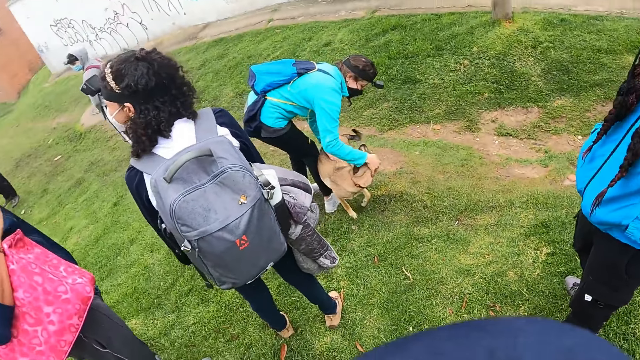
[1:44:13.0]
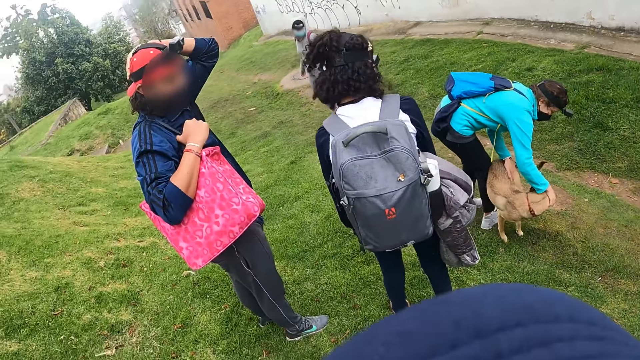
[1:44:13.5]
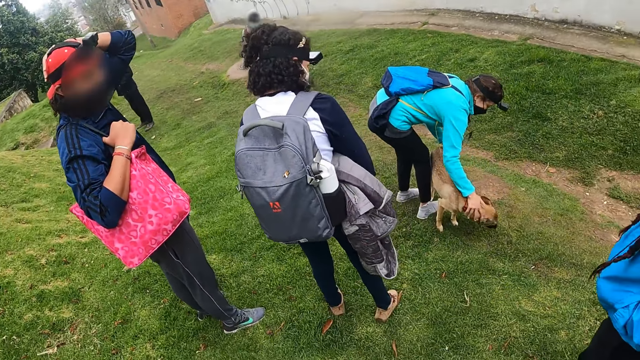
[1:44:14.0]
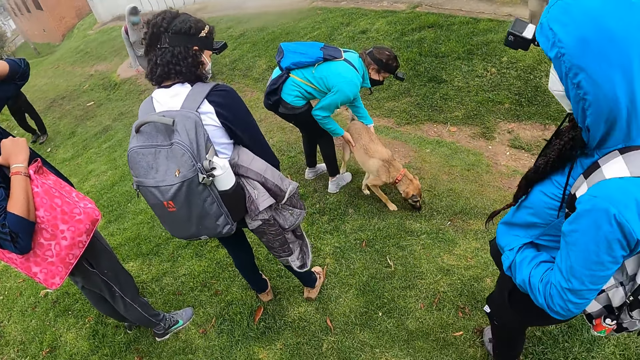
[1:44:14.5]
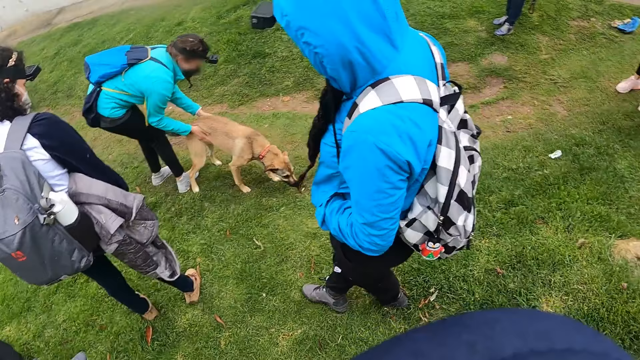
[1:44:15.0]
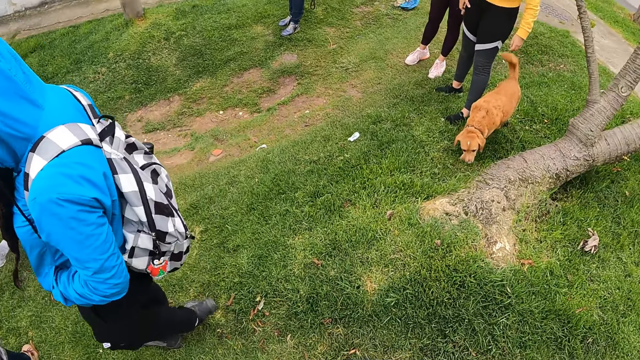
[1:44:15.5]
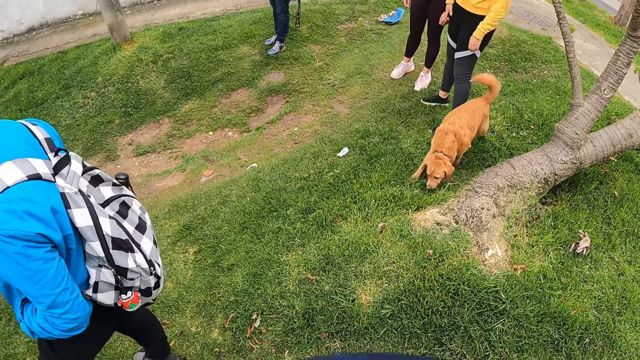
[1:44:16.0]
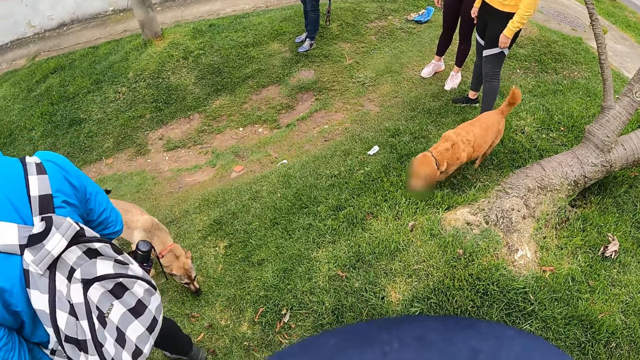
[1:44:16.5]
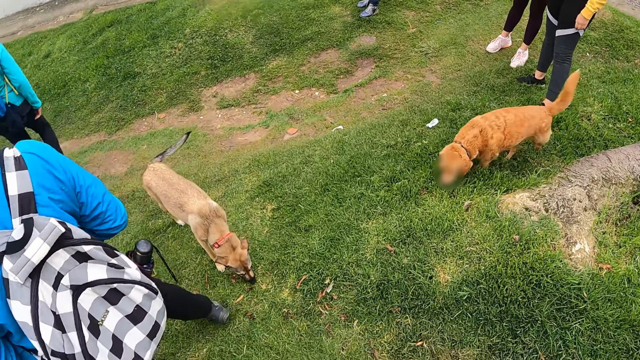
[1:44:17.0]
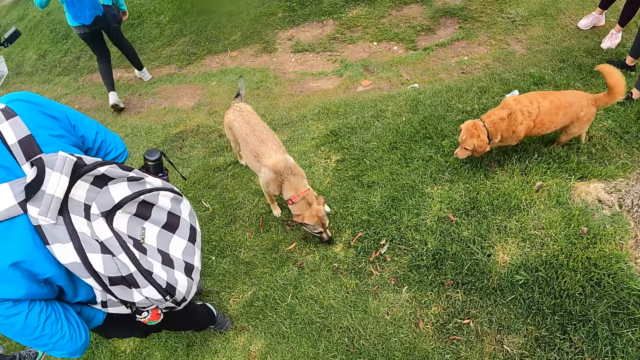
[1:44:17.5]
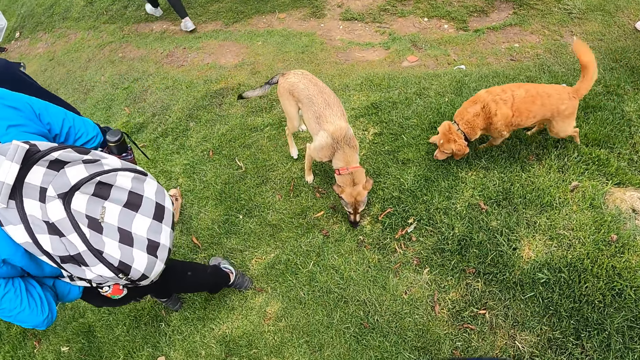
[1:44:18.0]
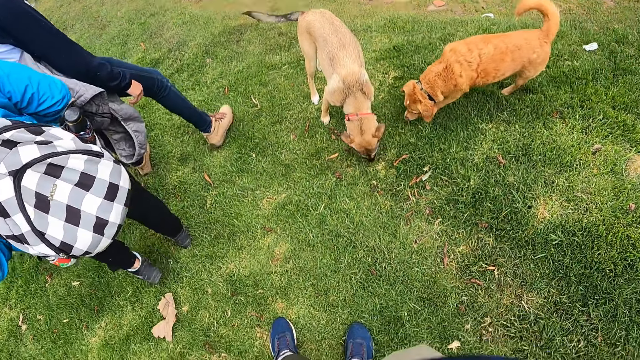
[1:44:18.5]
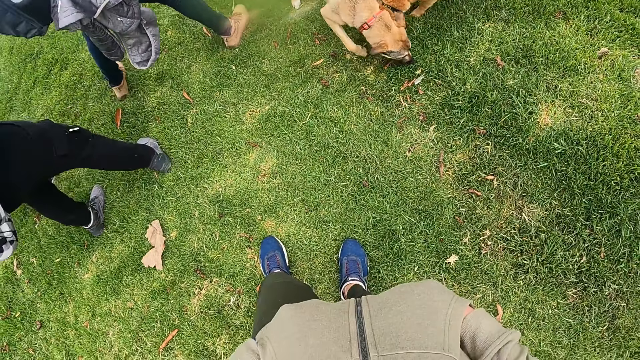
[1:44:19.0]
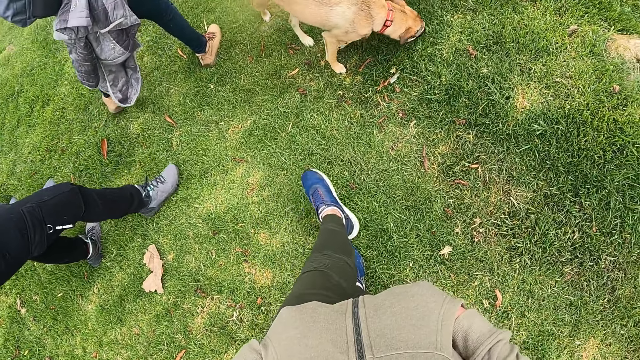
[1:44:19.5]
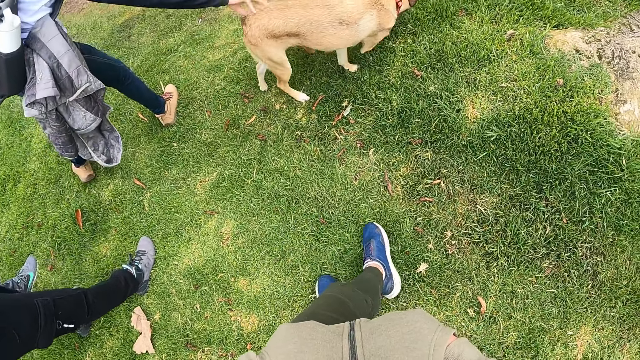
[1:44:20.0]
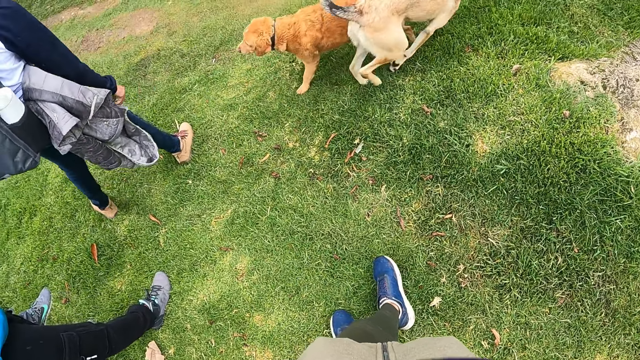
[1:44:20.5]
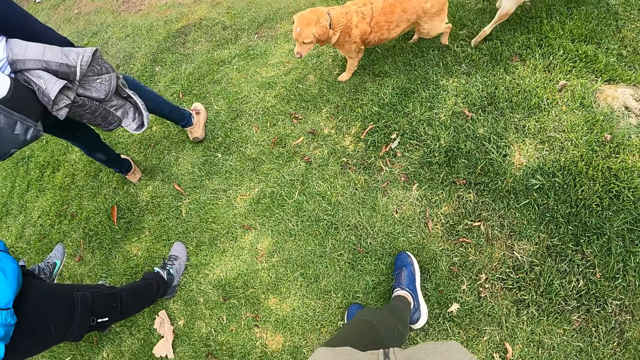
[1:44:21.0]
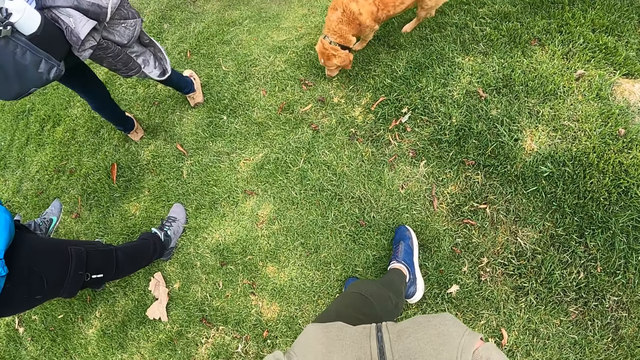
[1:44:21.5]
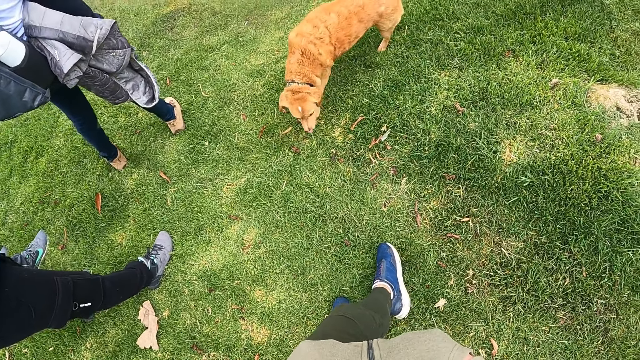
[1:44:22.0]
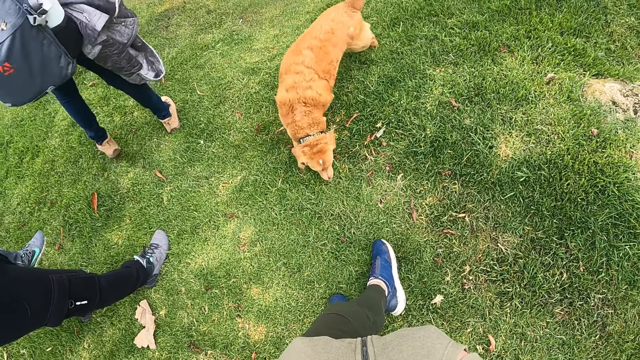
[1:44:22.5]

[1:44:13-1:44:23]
The camera wearer puts his left leg across the right leg. A woman touches the dog with her right hand.

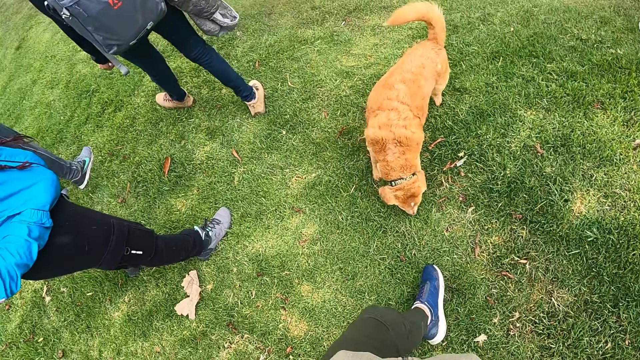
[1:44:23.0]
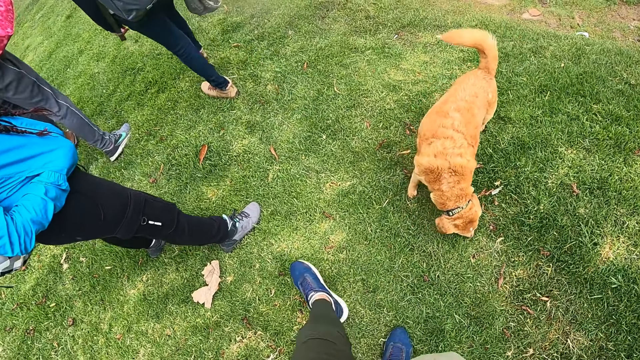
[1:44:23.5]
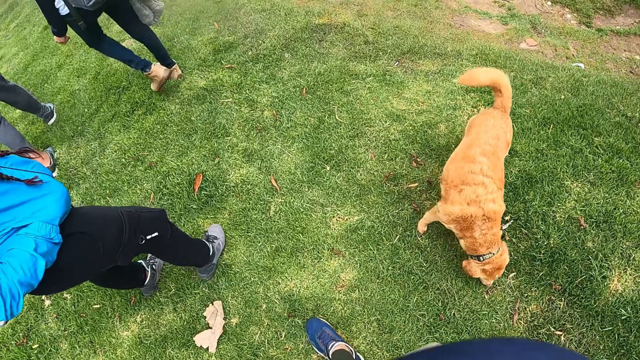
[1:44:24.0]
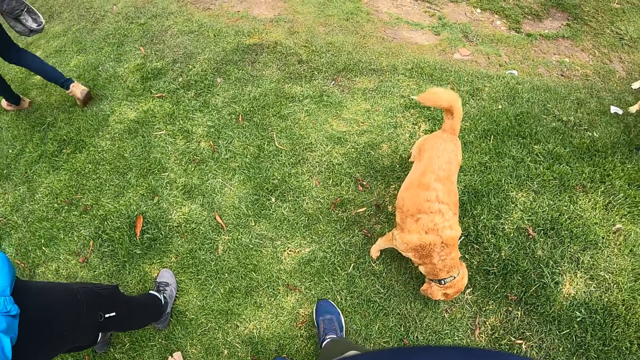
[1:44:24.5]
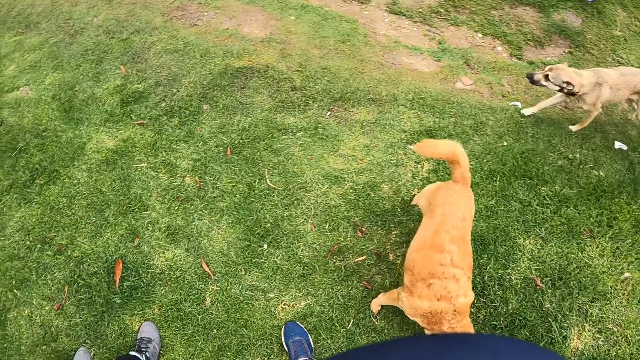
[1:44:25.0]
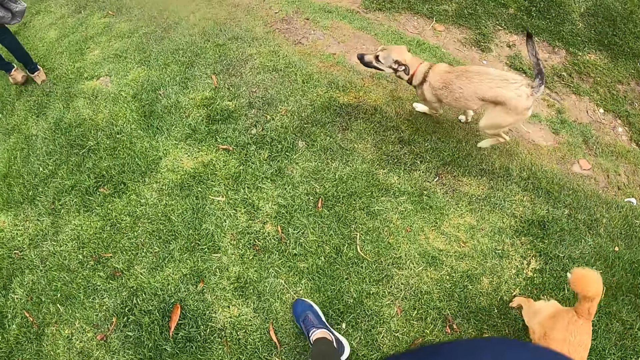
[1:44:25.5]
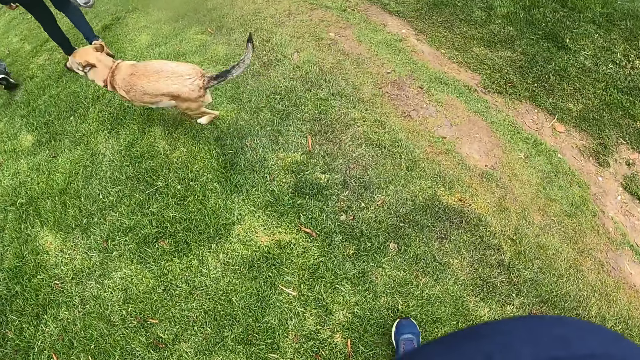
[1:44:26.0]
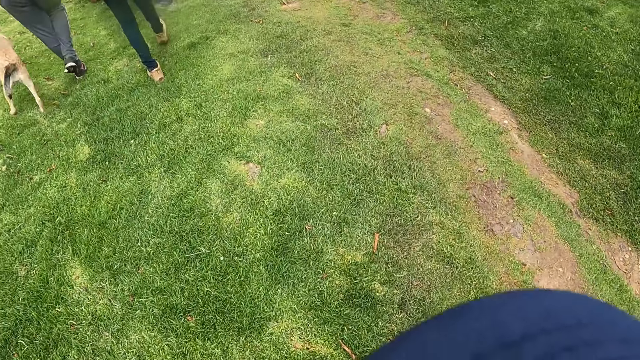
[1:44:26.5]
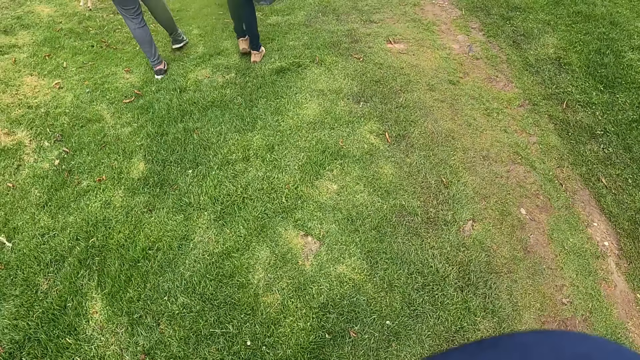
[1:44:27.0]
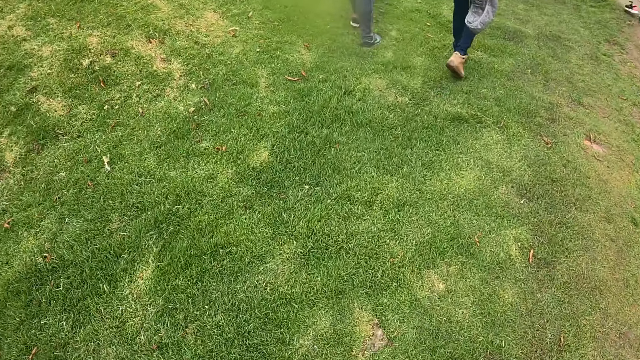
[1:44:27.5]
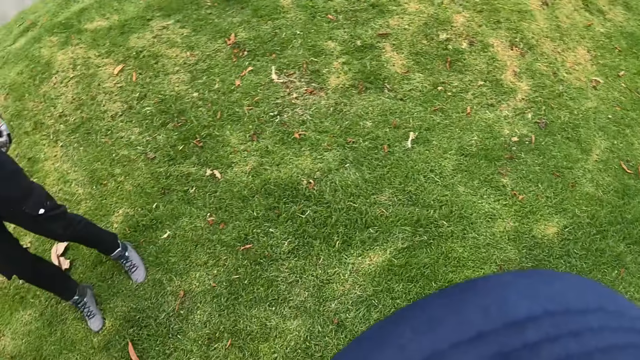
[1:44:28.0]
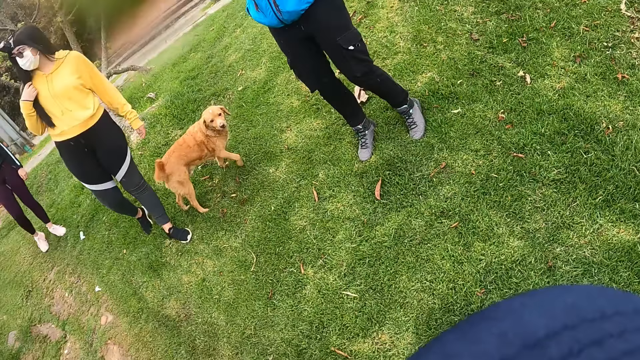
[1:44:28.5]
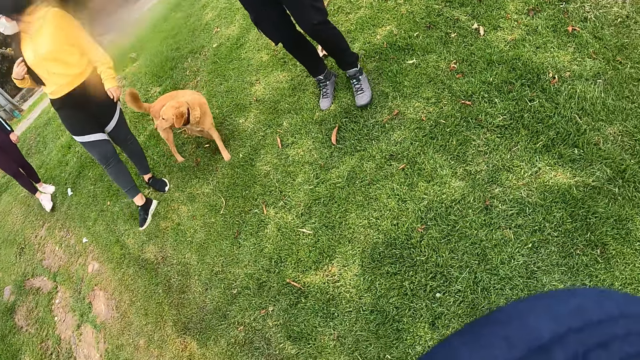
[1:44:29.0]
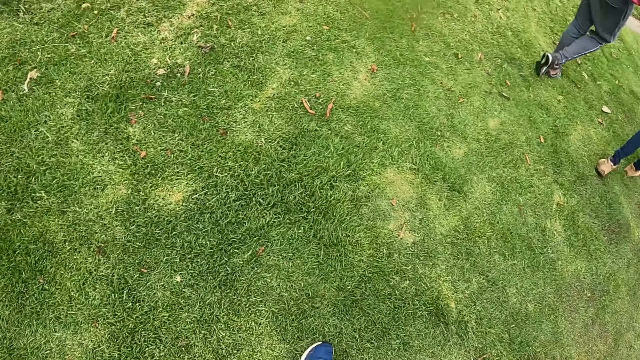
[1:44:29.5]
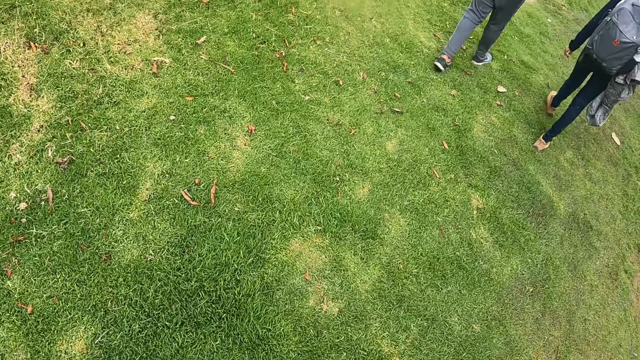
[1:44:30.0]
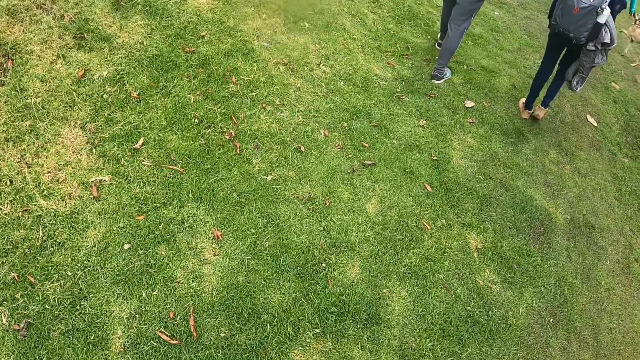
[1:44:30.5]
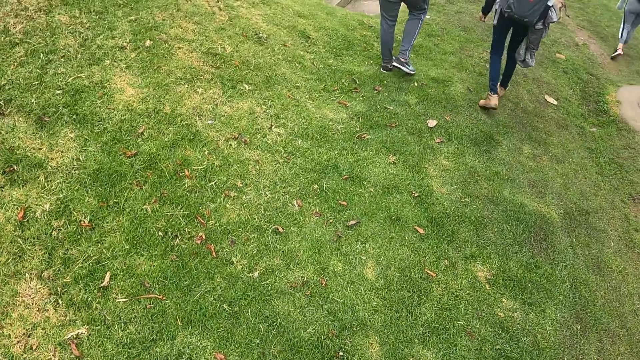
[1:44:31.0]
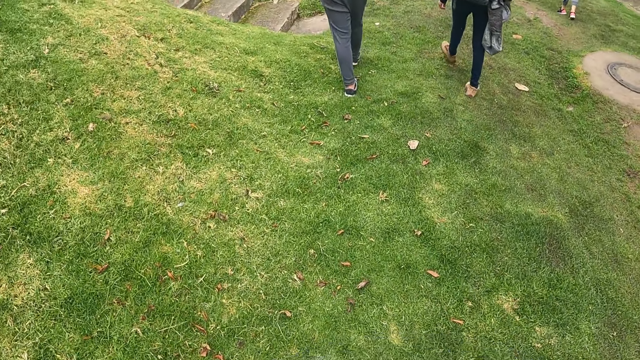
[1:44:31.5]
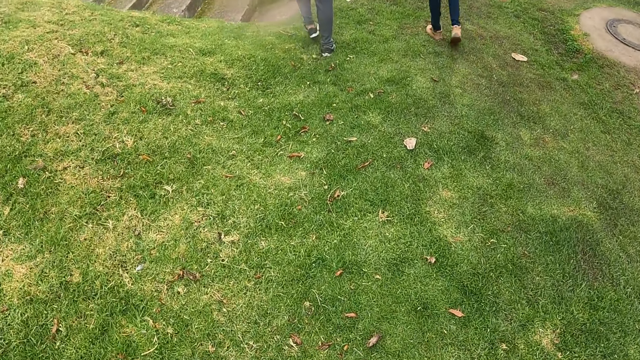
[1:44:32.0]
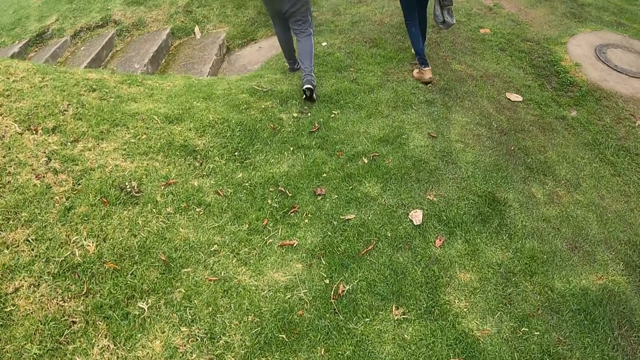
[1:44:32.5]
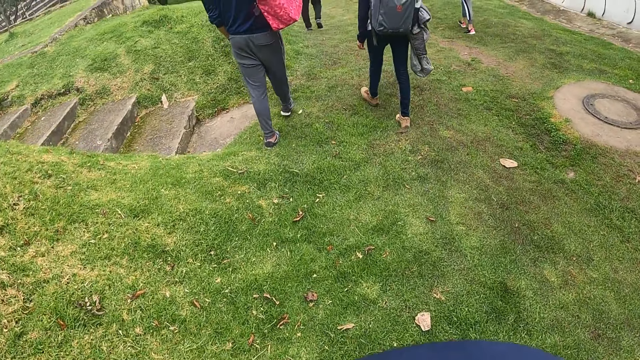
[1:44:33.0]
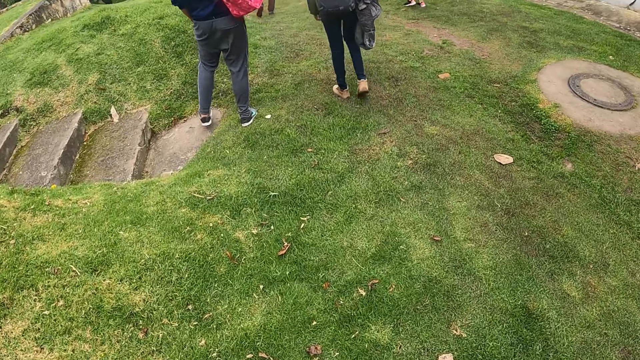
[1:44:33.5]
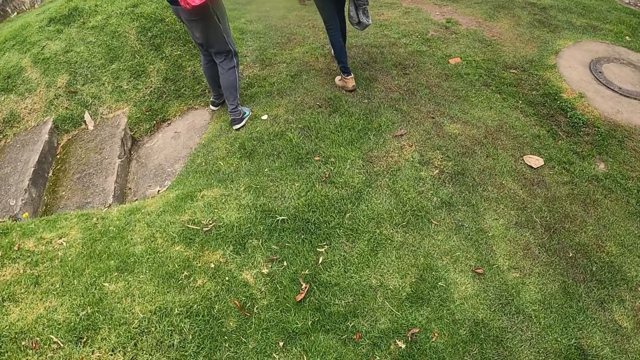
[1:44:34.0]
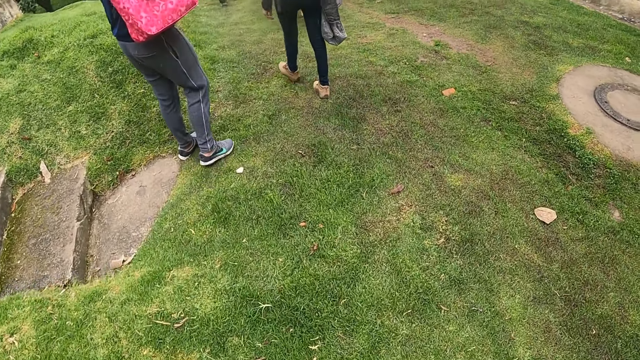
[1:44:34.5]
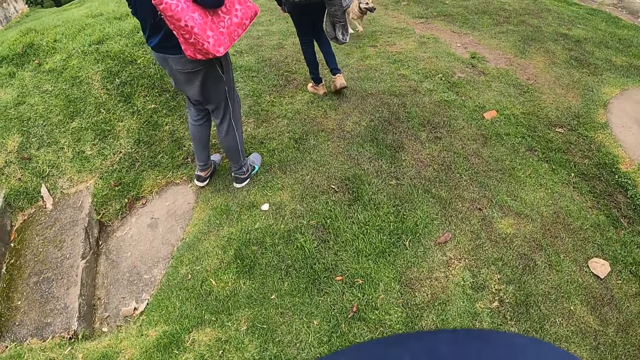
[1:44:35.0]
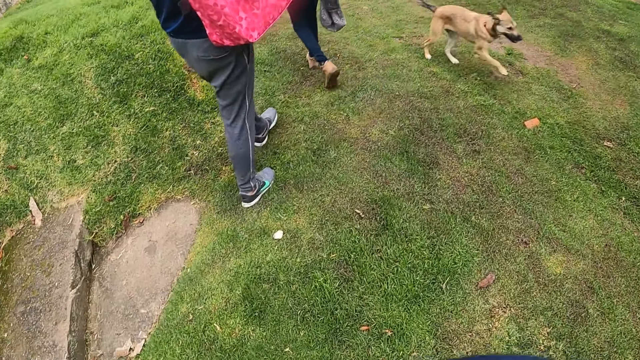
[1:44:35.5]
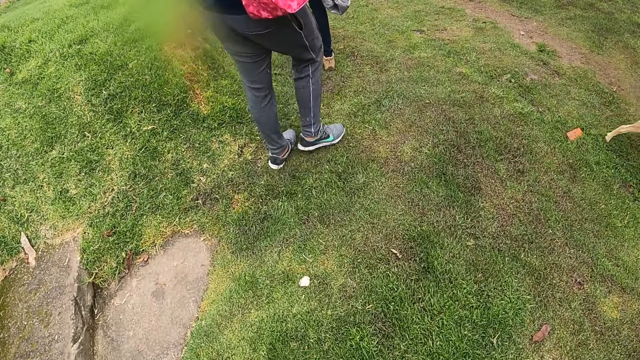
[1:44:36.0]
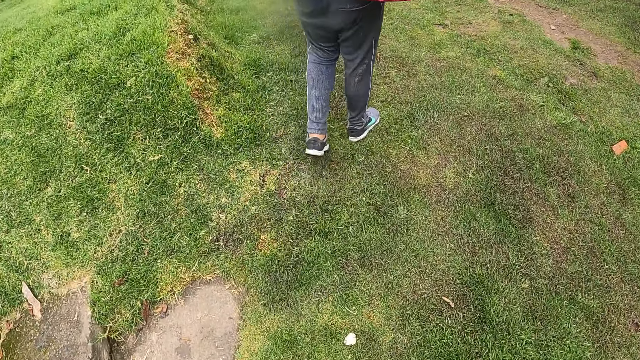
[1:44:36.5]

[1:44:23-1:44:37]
The dog runs on a field. The camera wearer walks around the field. They look around the field. They walk around the field.
